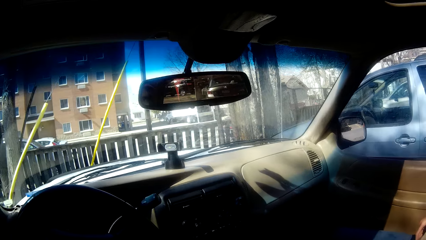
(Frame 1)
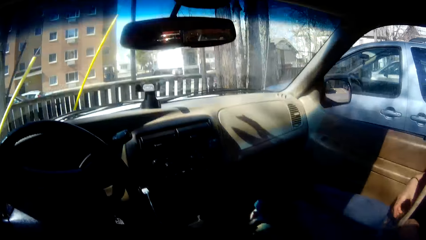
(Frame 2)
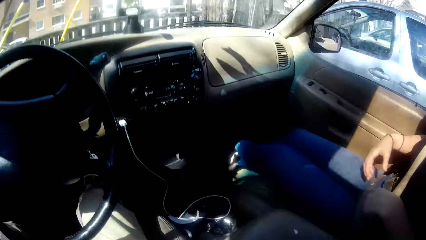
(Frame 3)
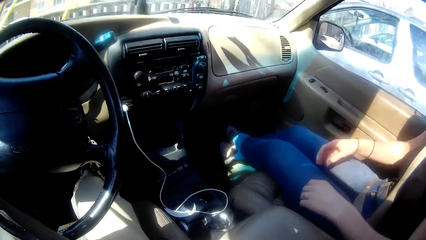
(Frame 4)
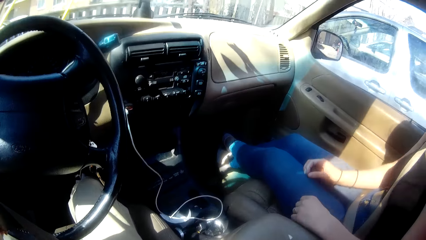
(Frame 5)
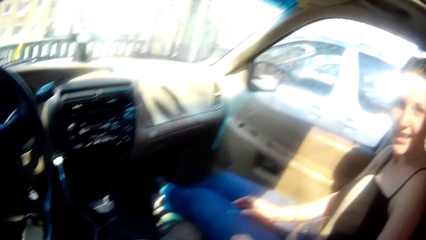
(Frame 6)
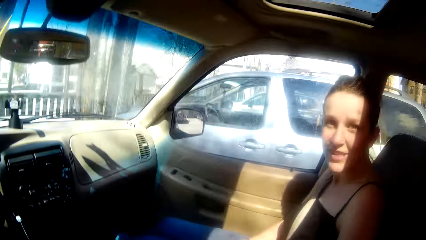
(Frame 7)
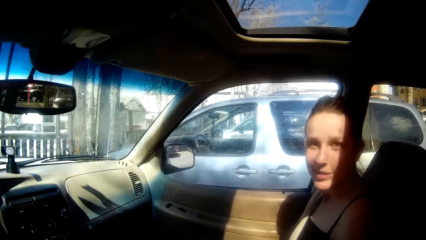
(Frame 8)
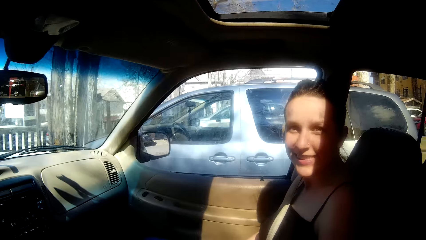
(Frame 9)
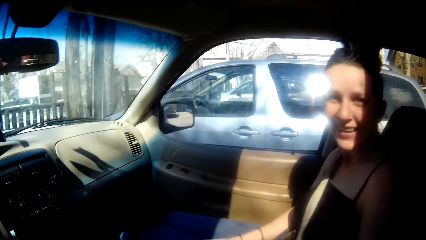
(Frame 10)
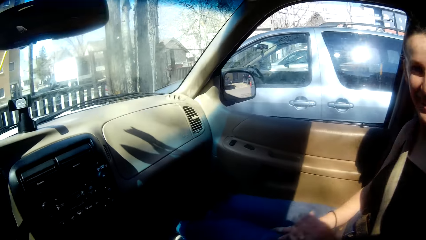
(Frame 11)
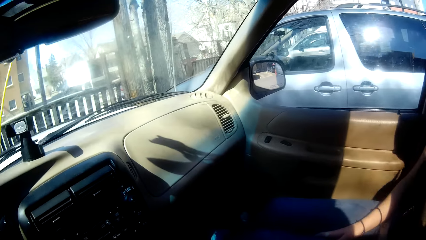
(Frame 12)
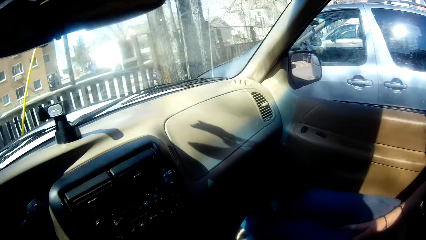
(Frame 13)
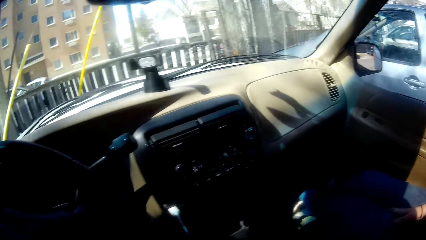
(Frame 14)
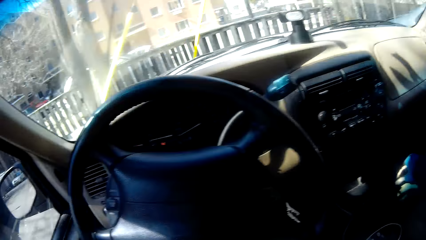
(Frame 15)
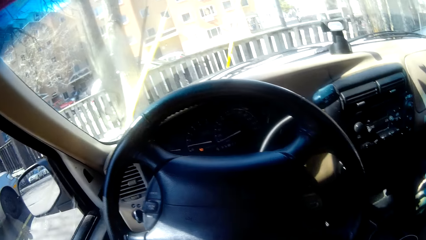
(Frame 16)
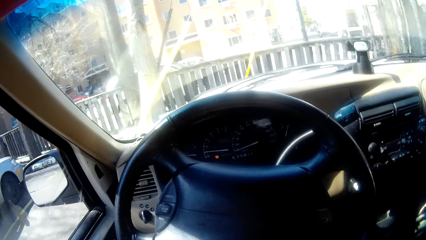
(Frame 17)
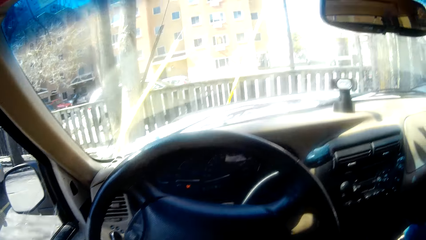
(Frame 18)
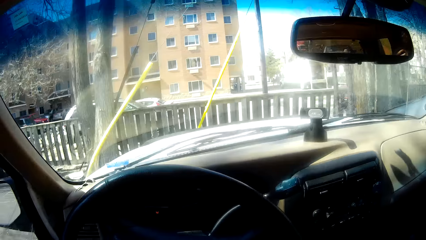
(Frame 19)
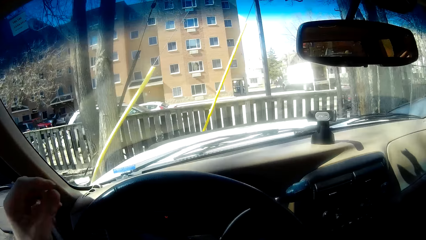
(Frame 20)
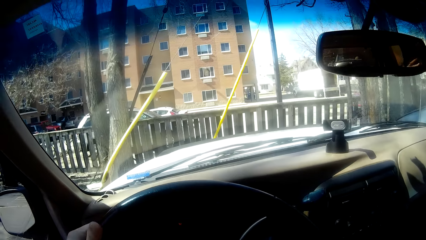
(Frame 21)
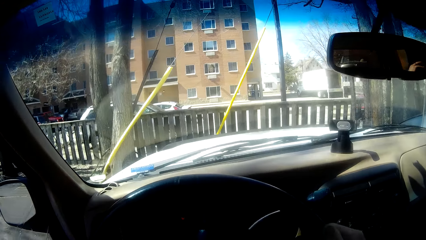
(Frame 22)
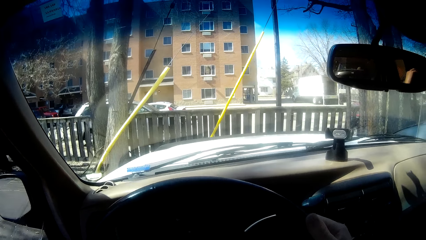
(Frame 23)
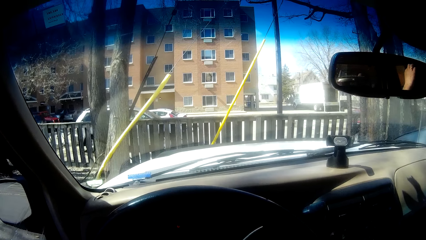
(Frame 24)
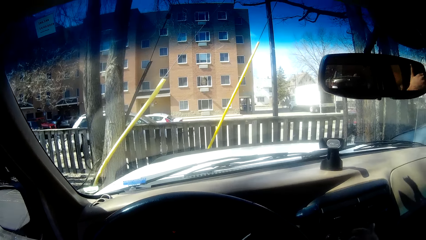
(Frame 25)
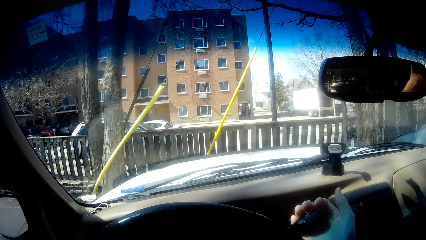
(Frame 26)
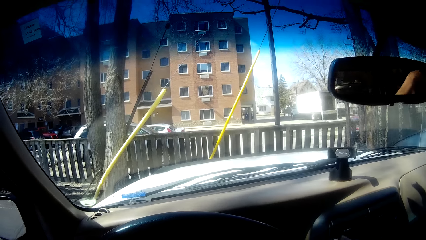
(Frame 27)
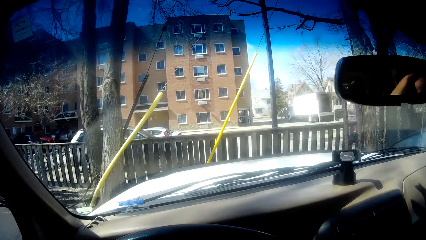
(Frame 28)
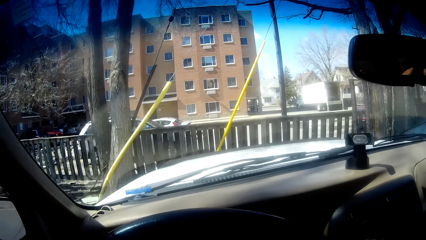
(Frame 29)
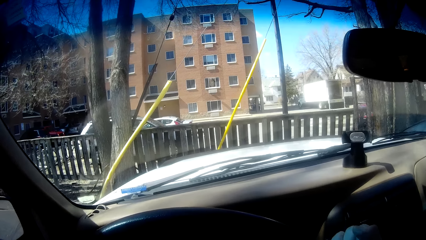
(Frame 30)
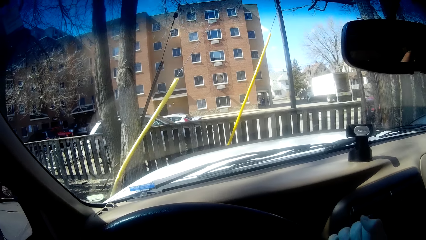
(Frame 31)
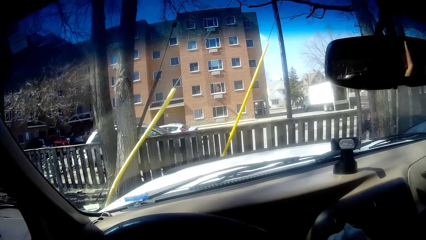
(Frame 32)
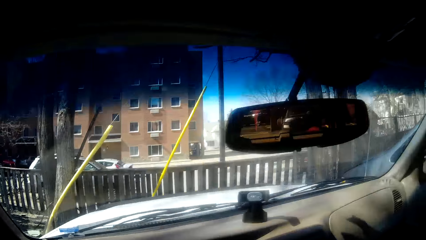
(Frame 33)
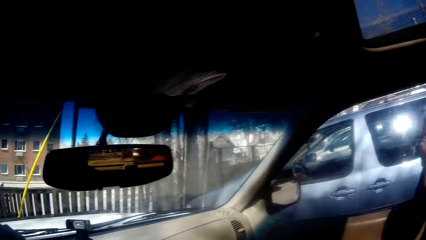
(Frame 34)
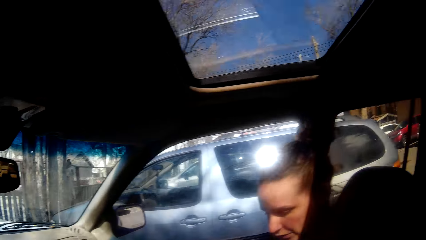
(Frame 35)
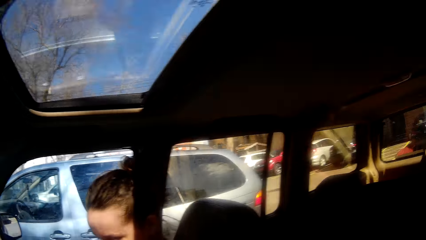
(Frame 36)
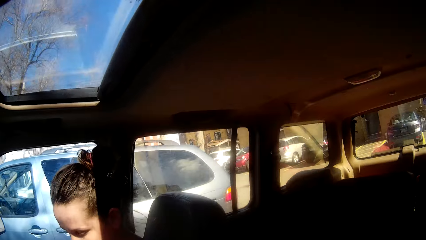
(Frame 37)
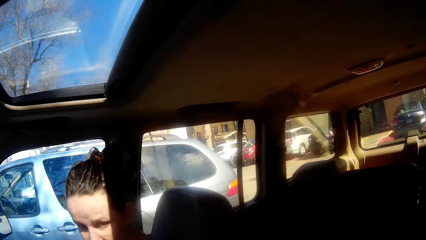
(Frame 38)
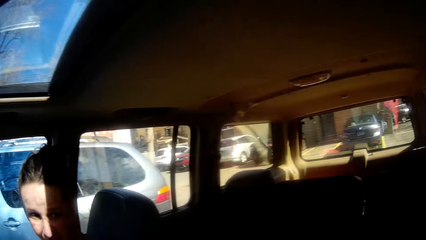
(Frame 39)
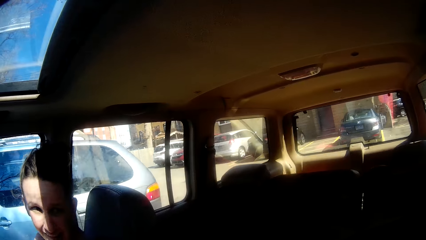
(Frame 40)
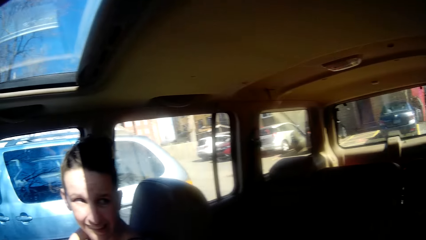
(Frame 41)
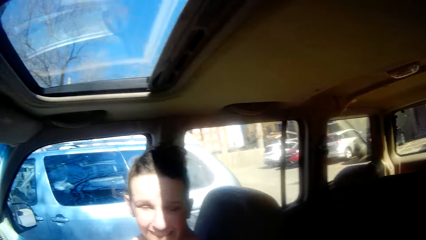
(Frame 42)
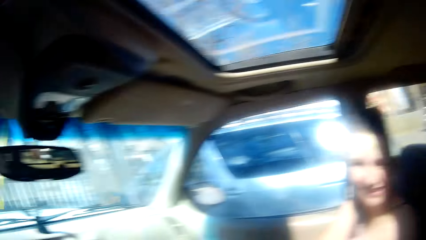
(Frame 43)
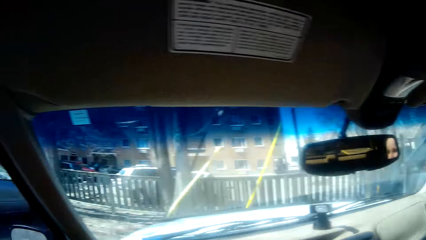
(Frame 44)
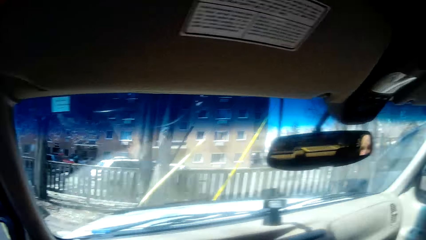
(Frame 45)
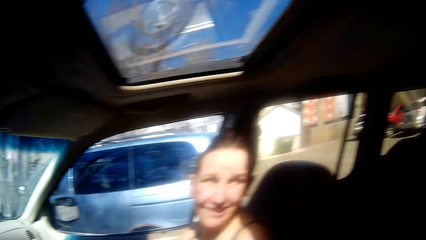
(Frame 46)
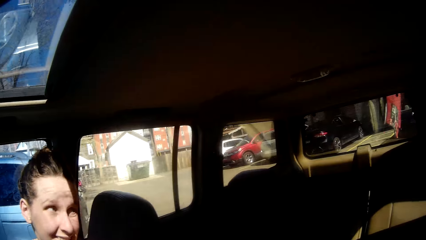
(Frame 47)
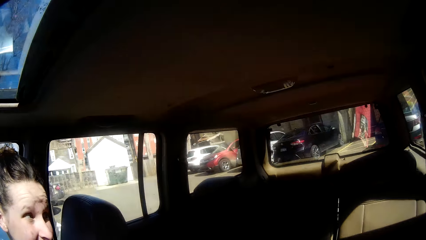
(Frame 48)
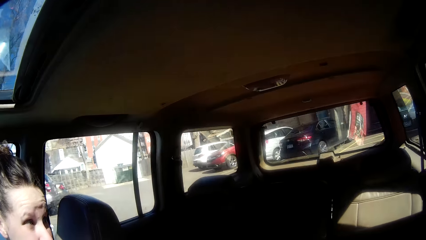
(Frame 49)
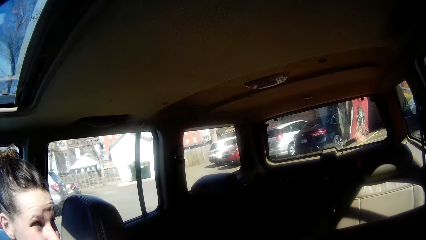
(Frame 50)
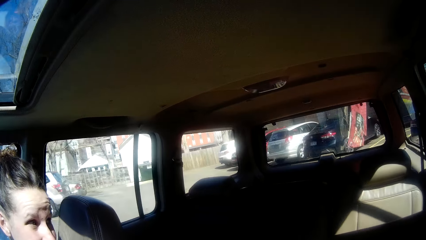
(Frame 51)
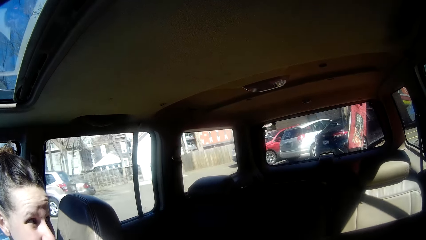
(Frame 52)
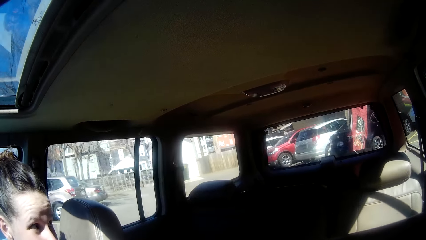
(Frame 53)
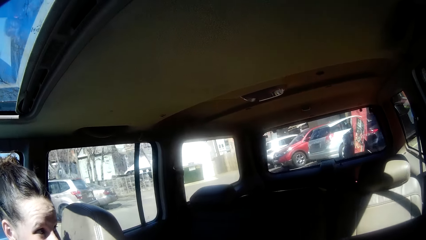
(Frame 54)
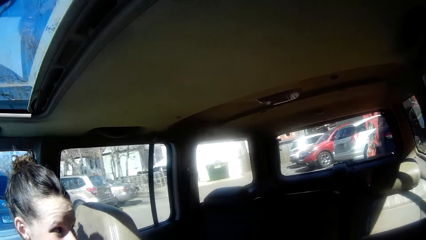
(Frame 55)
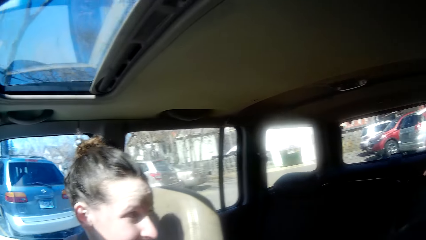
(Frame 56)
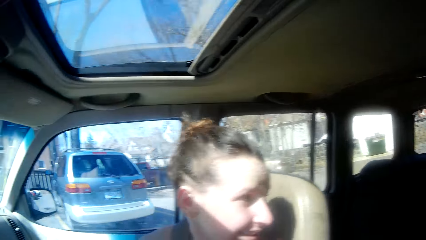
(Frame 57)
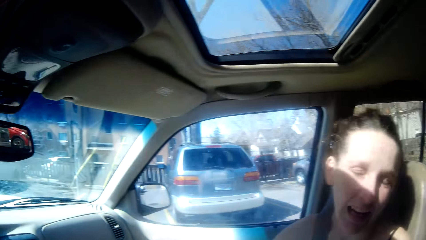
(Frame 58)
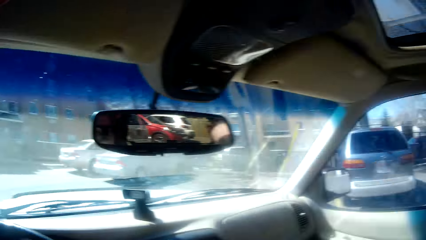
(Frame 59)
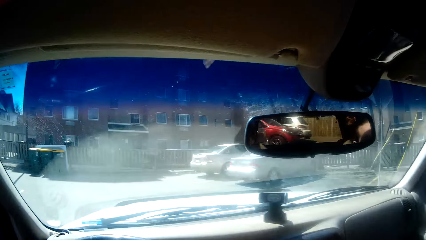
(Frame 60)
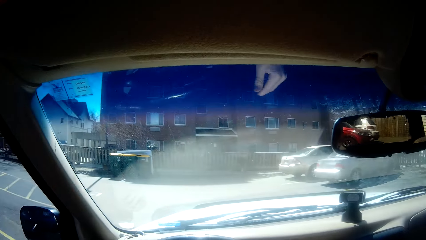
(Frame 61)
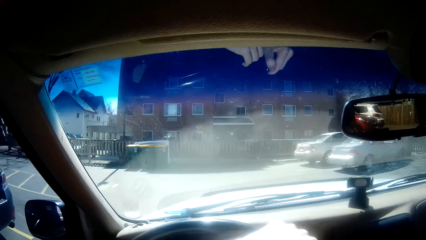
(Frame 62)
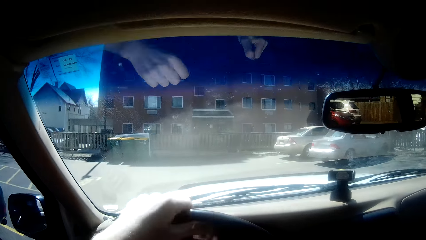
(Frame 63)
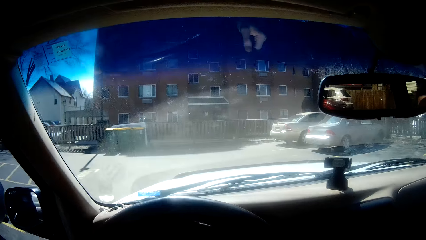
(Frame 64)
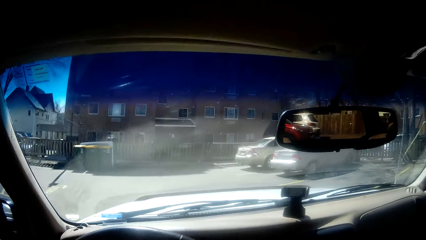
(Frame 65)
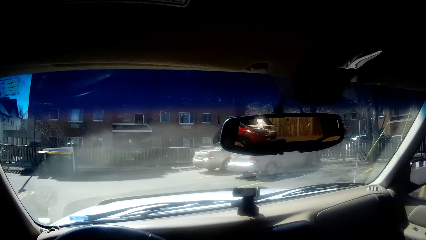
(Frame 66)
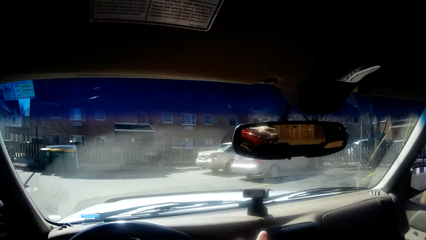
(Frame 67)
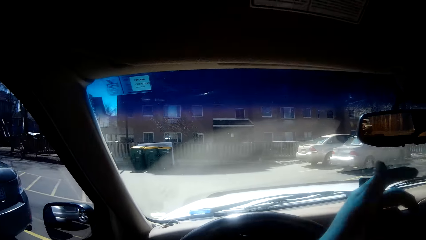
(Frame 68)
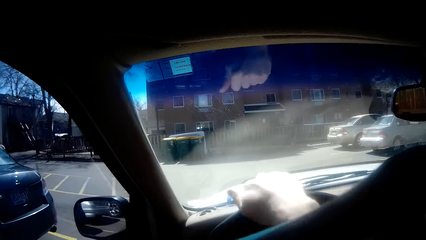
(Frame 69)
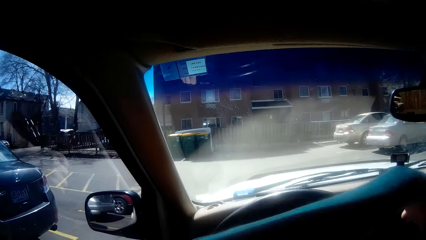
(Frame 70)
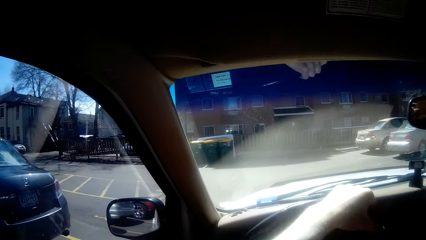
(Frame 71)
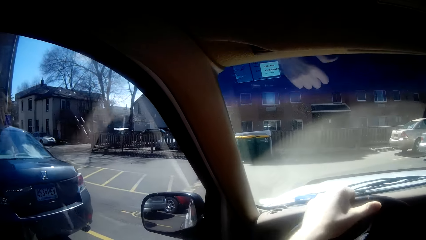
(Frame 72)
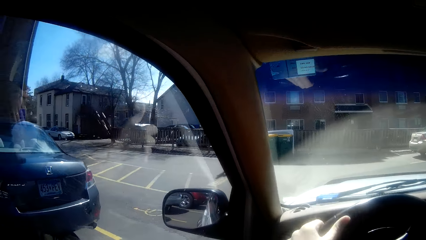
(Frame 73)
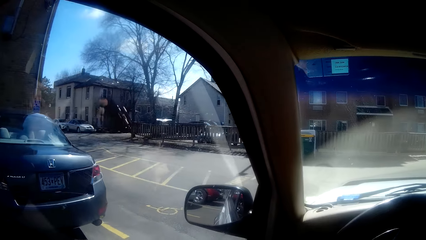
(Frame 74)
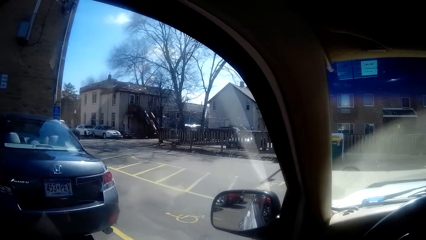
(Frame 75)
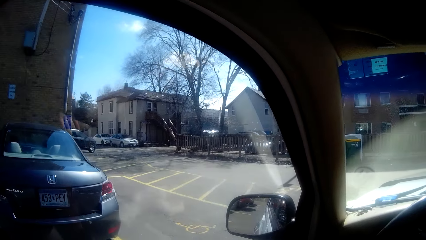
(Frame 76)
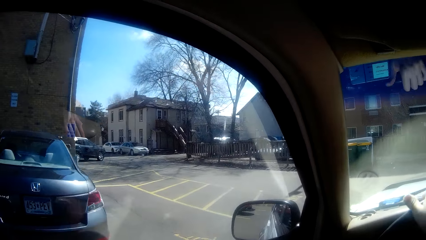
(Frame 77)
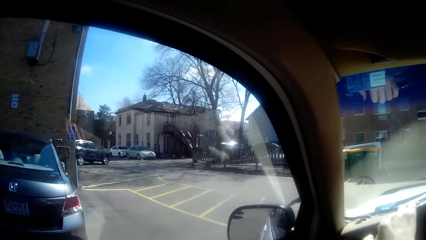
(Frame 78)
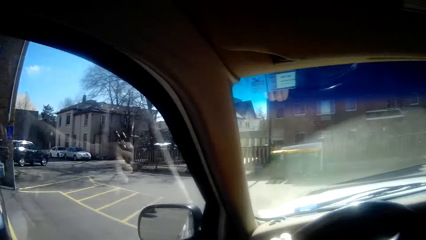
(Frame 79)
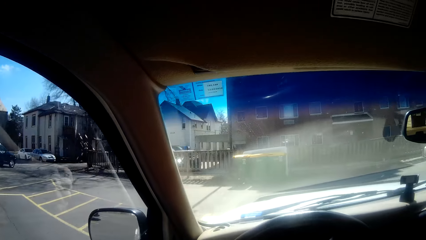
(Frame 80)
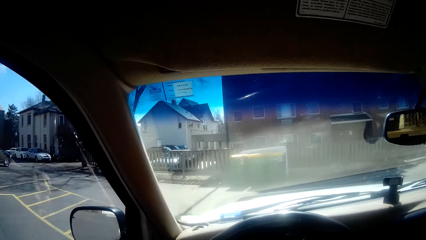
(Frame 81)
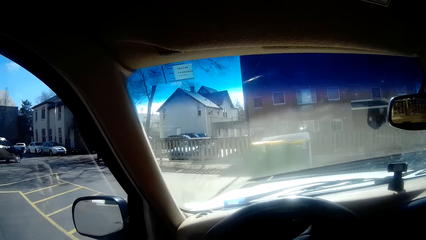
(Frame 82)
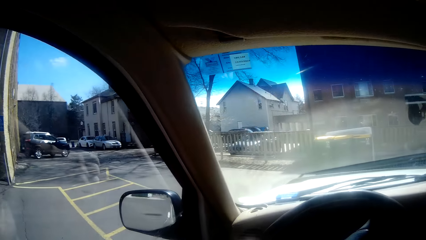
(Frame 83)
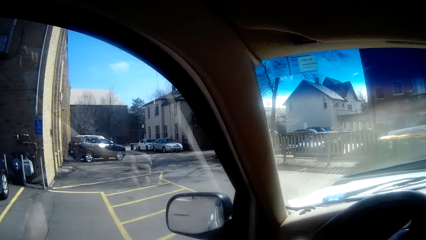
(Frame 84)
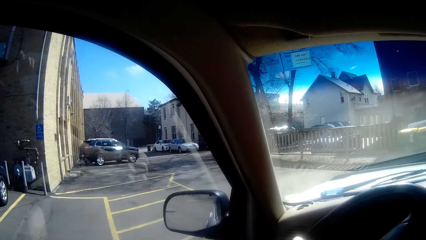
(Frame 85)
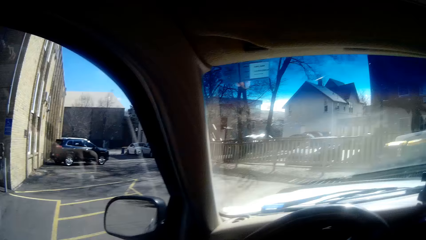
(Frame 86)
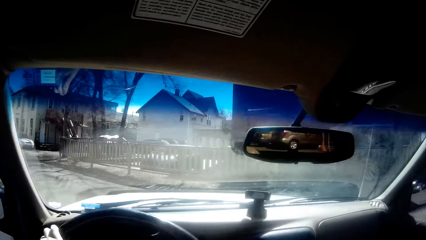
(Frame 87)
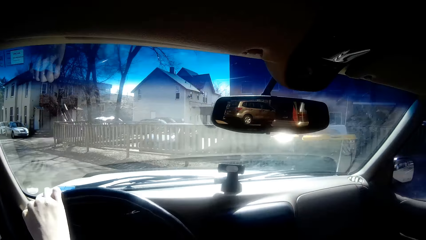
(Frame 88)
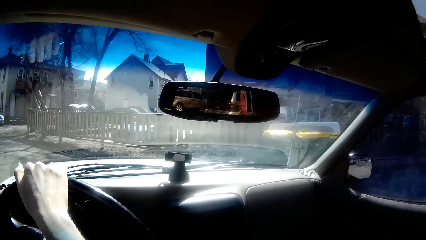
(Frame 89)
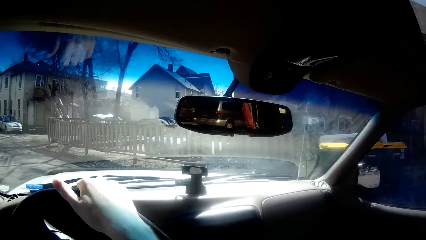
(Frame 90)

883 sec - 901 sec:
A lady interacts with the camera wearer. The camera wearer drives the car. They reverse the car. They drive the car.
